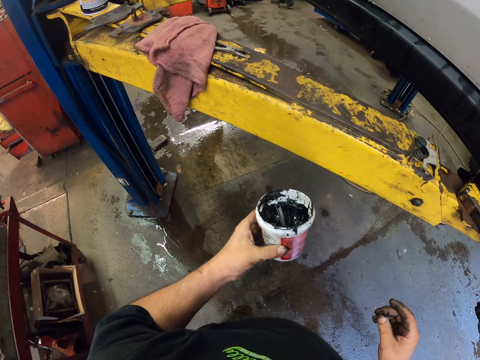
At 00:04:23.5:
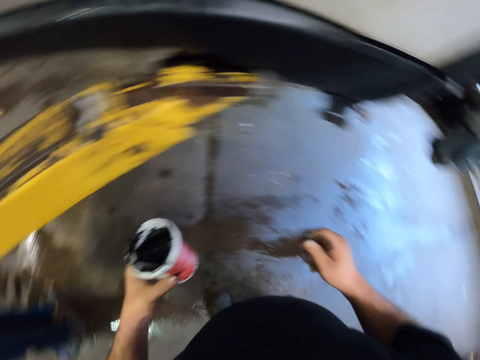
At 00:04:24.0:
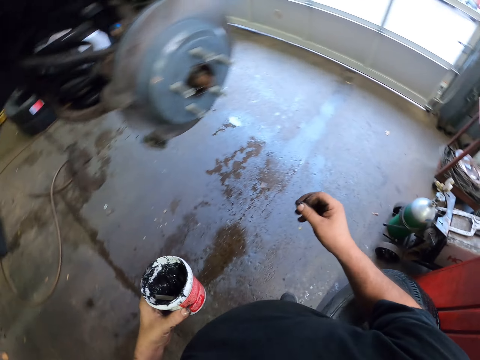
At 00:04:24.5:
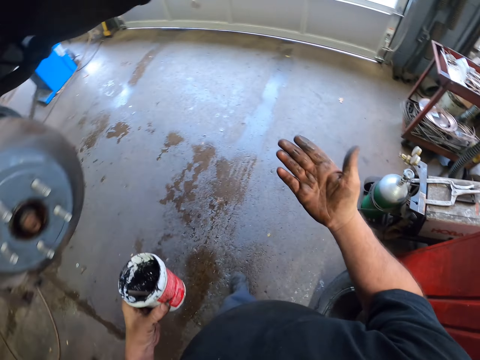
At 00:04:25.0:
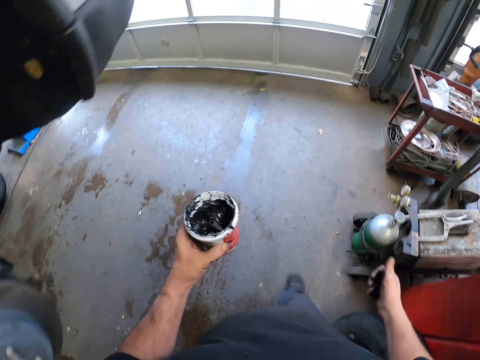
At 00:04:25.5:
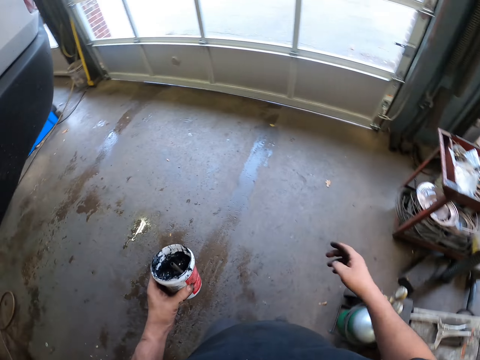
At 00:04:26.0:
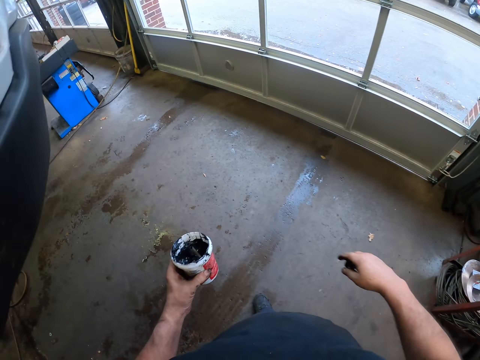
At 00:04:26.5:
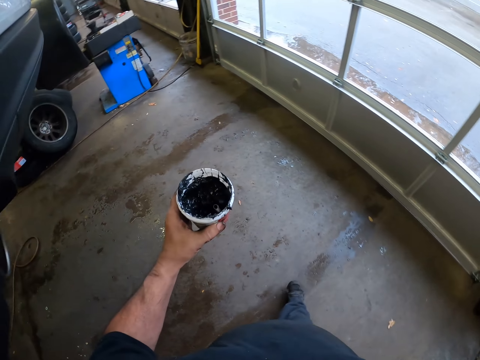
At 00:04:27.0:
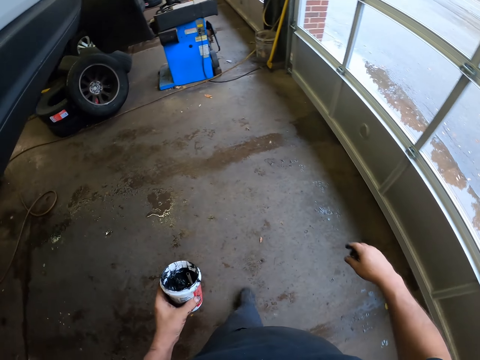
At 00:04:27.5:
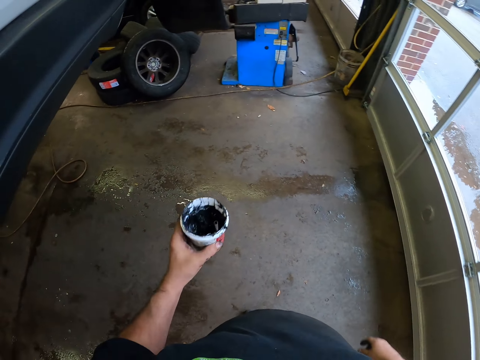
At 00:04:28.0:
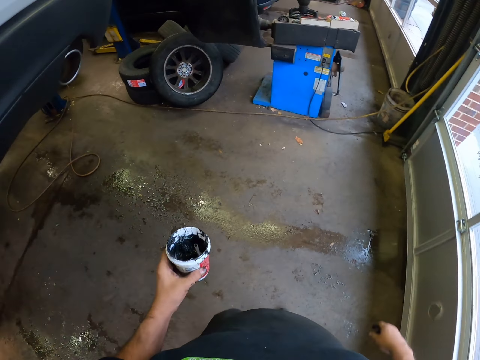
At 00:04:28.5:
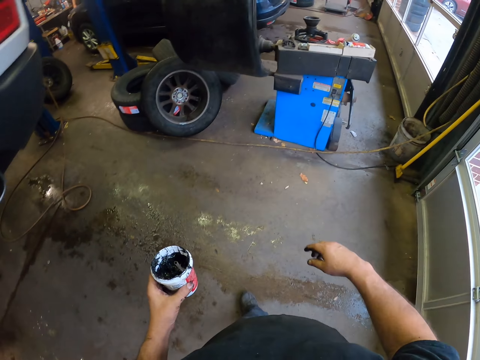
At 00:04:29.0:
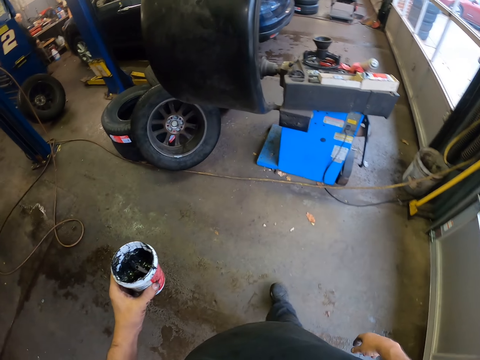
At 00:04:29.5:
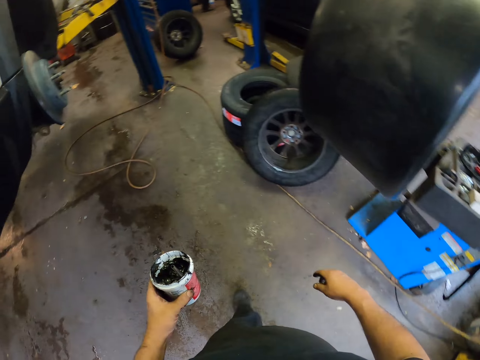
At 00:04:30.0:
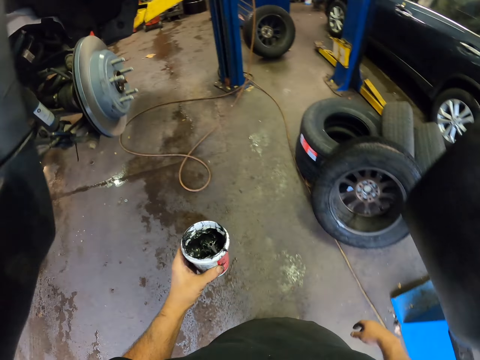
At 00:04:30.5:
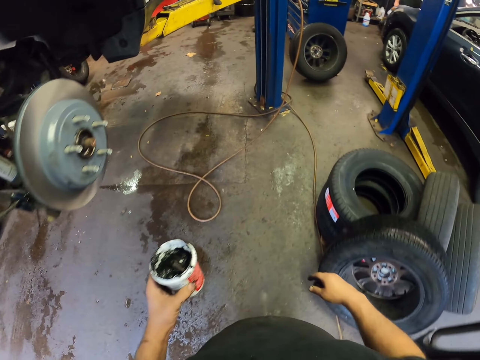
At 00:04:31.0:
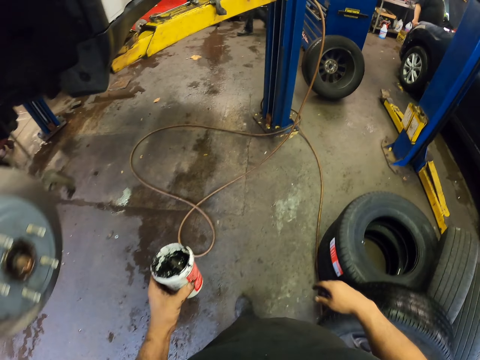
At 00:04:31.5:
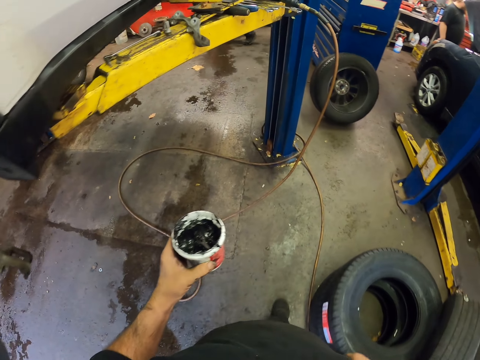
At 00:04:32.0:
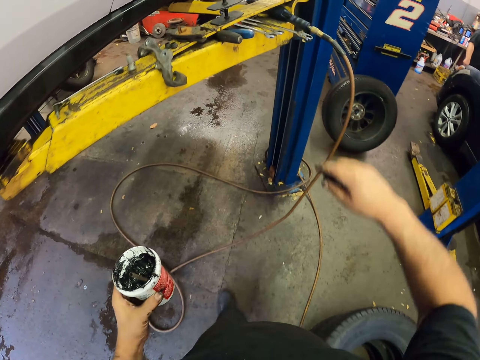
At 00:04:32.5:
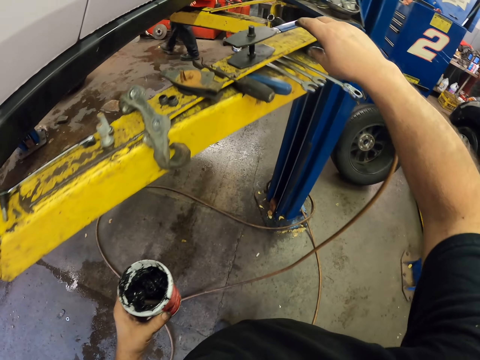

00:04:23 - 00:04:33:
The camera wearer walks in the garage.

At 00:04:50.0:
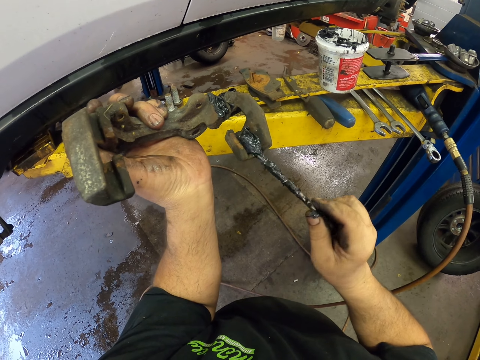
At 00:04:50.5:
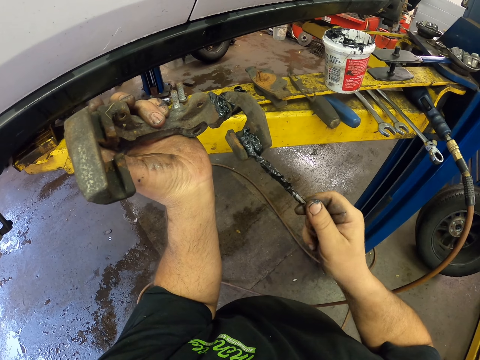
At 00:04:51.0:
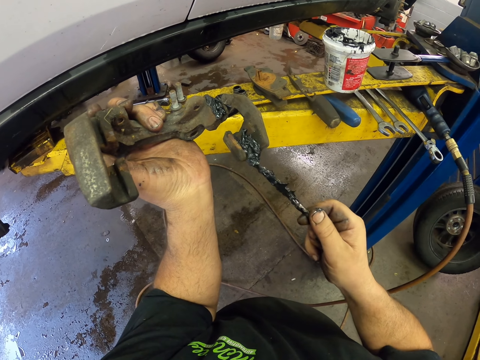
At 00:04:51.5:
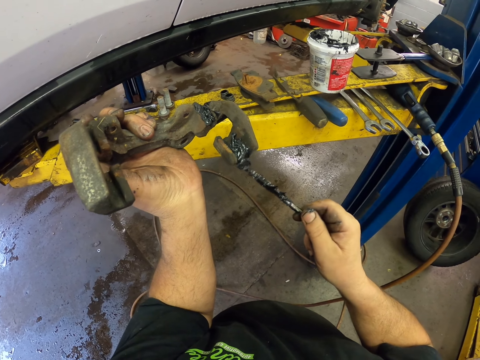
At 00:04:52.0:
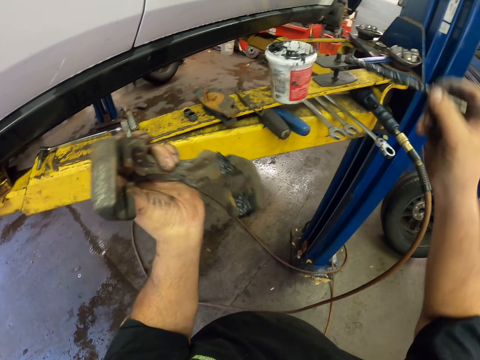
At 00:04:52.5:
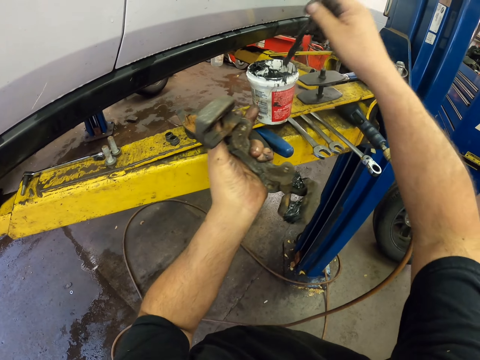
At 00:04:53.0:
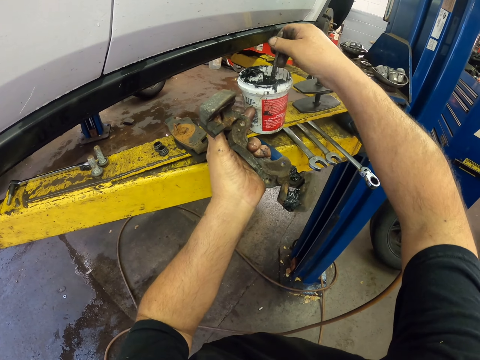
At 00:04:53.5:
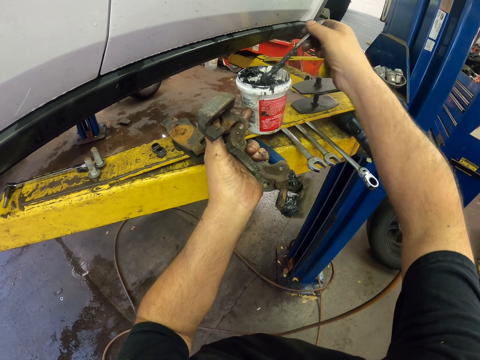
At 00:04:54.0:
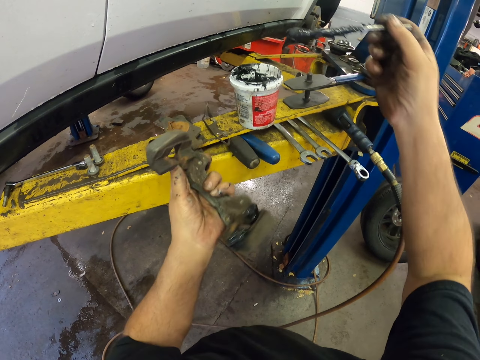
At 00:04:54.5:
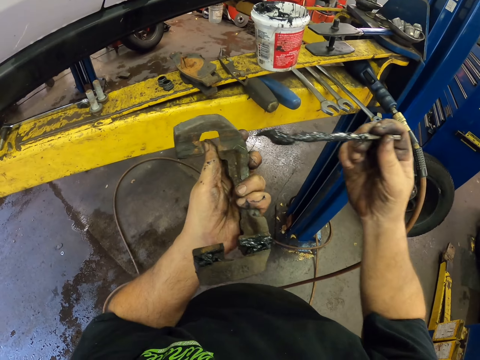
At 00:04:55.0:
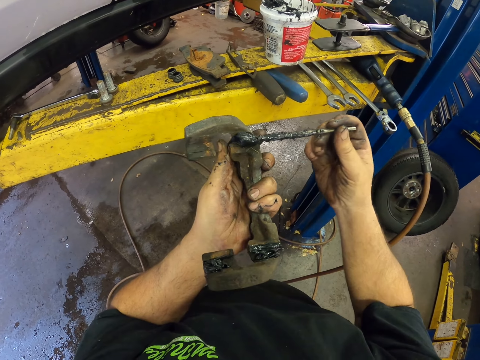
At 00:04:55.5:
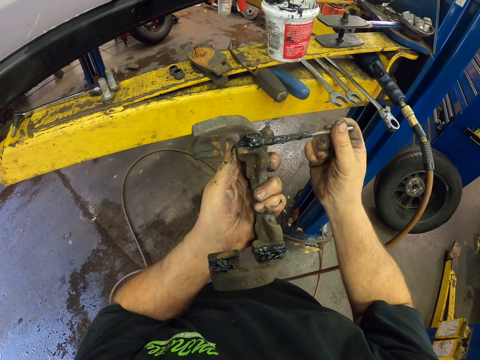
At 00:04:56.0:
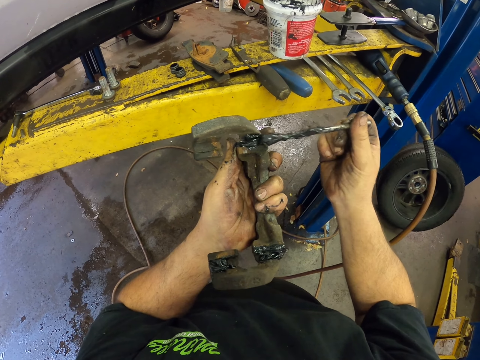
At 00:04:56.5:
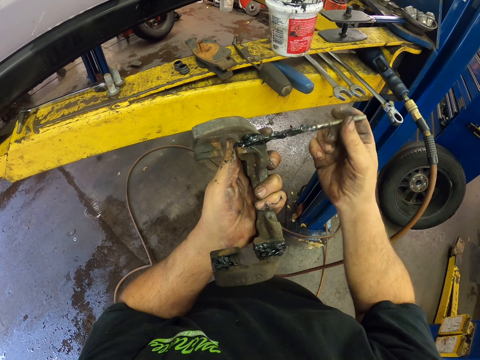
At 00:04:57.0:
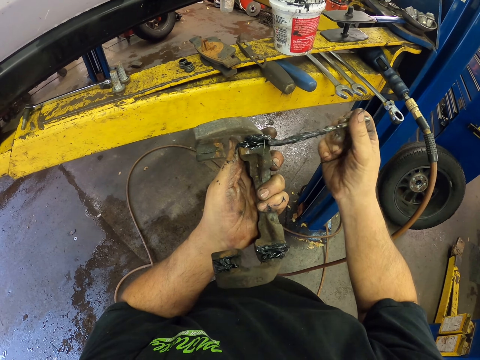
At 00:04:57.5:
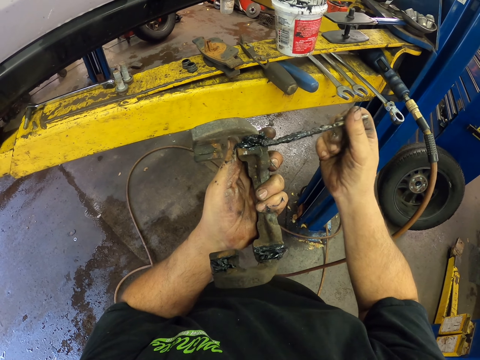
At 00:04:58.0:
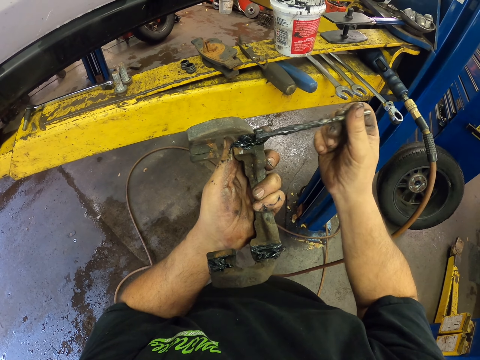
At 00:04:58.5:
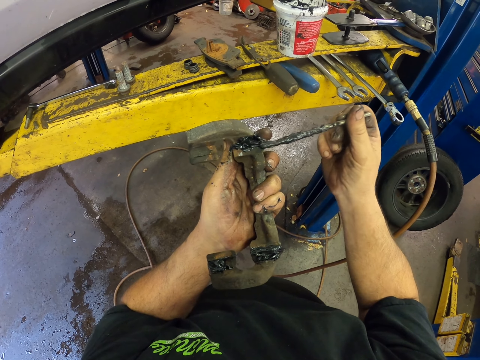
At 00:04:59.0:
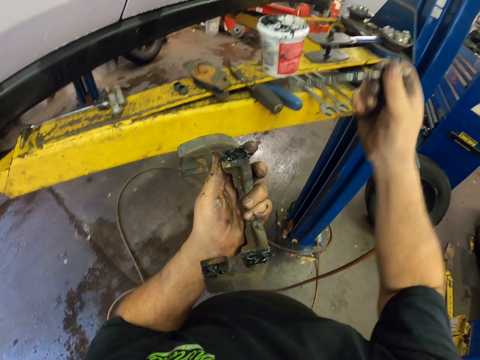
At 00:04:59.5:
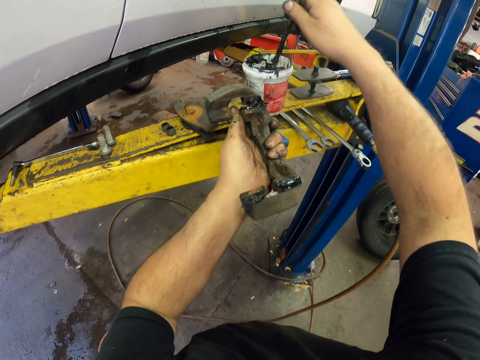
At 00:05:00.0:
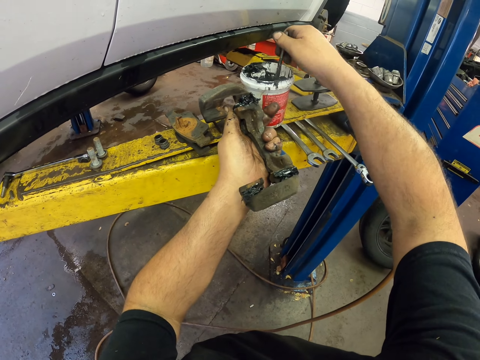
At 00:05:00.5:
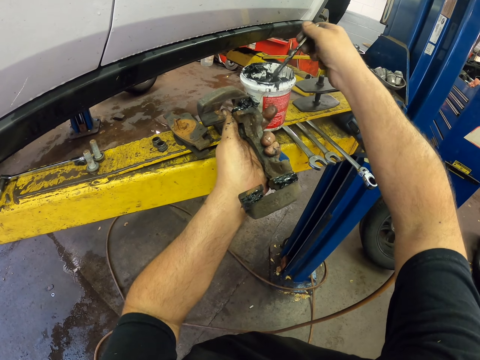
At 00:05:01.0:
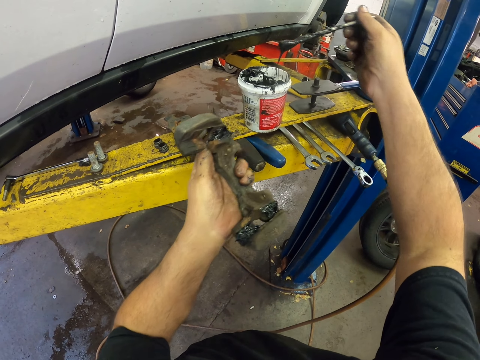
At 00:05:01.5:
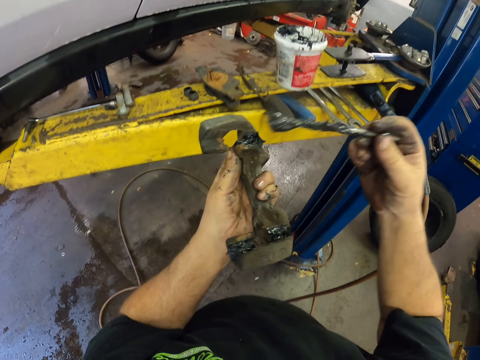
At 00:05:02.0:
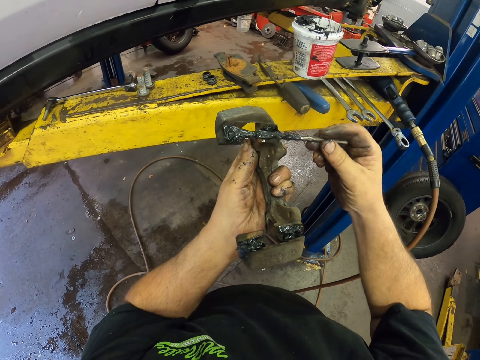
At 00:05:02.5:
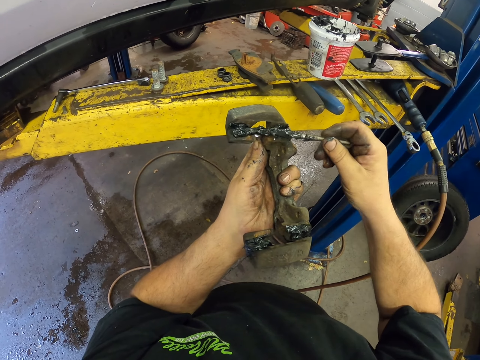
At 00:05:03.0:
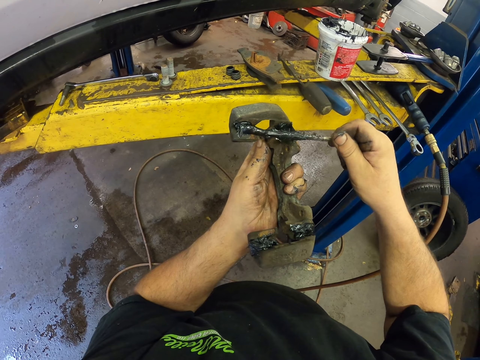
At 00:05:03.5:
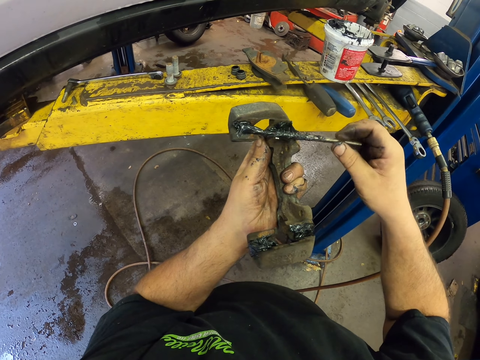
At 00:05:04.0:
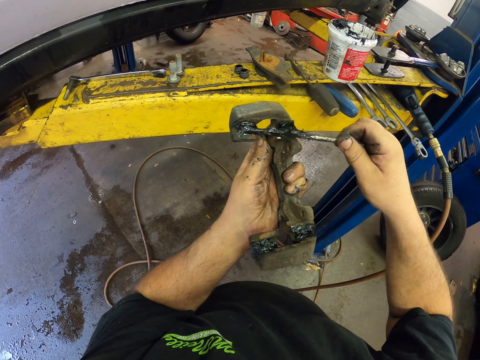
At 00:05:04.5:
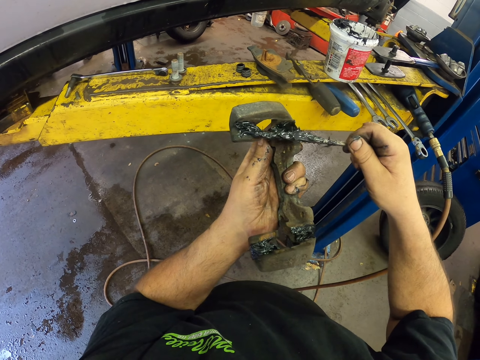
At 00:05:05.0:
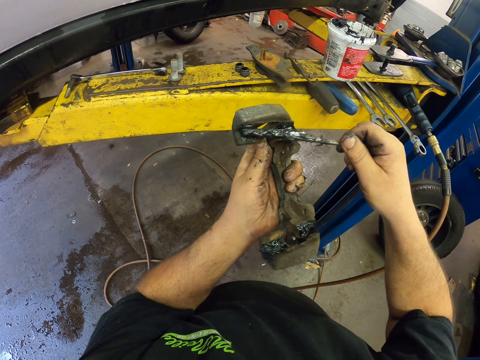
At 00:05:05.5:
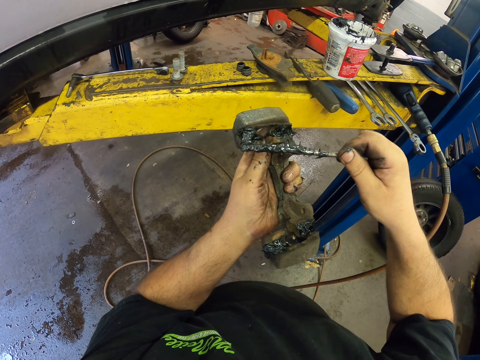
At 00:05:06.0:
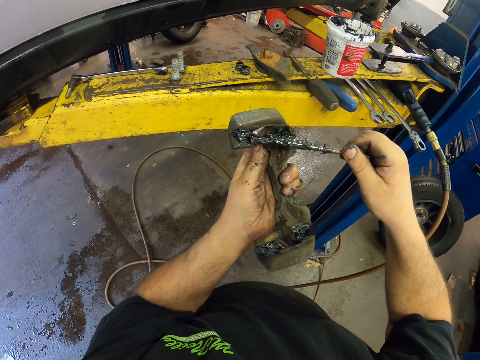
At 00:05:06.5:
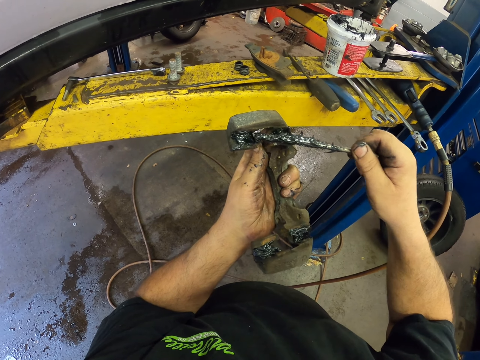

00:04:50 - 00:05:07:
The camera wearer takes grease from the container. They put grease oil on the car metal. They scoop the oil from the container with a rod. They apply the oil to the pad clip.
